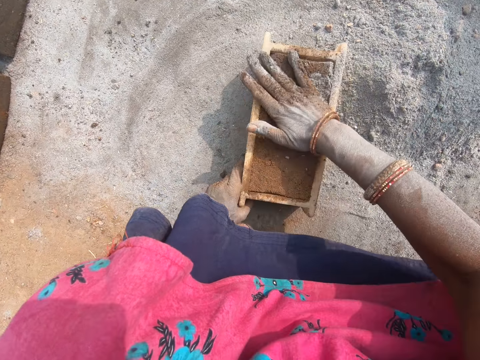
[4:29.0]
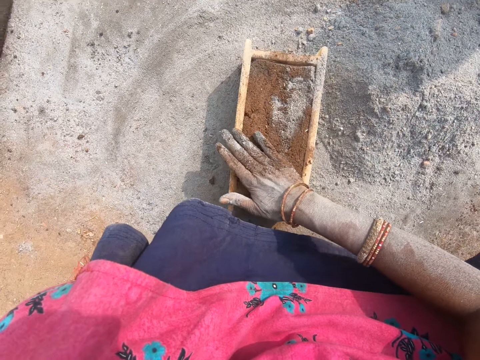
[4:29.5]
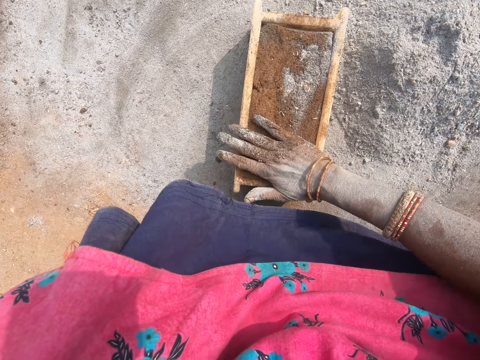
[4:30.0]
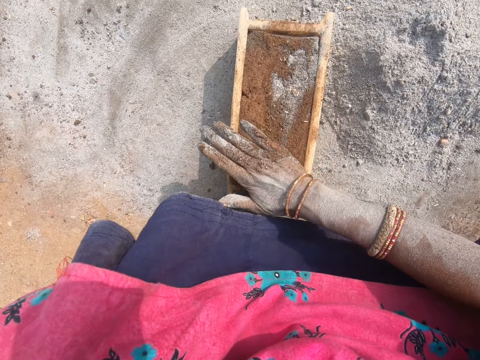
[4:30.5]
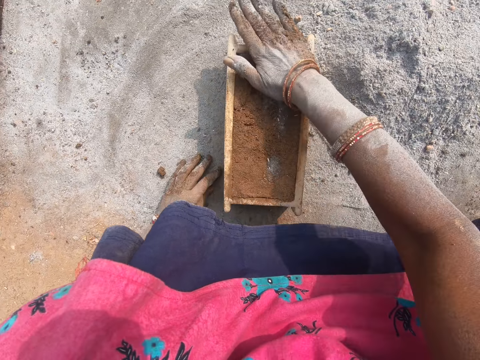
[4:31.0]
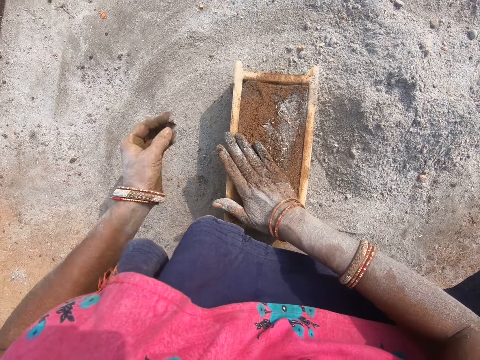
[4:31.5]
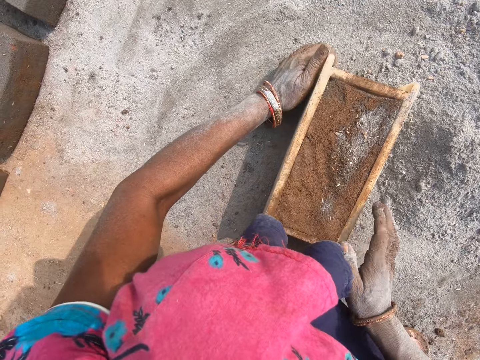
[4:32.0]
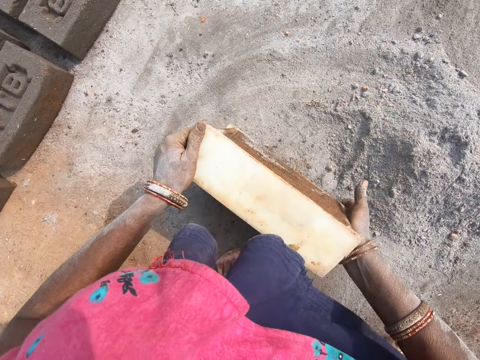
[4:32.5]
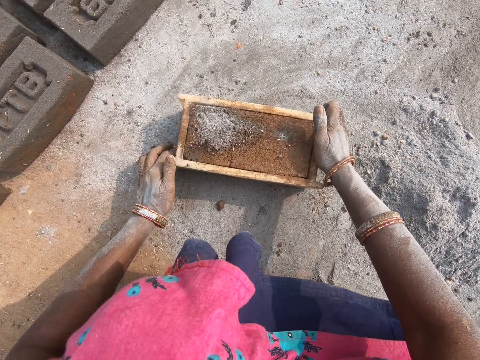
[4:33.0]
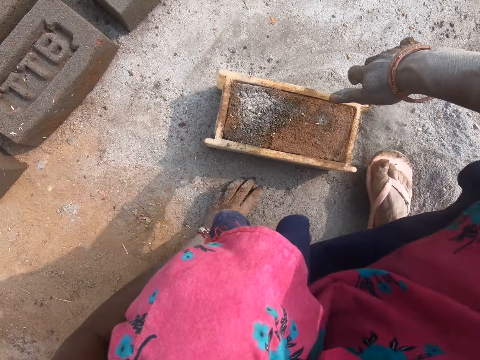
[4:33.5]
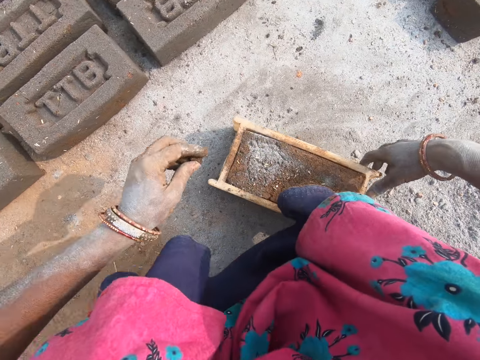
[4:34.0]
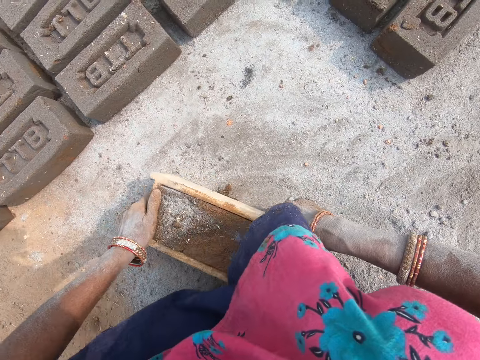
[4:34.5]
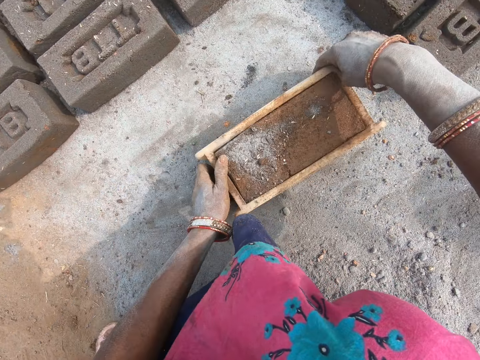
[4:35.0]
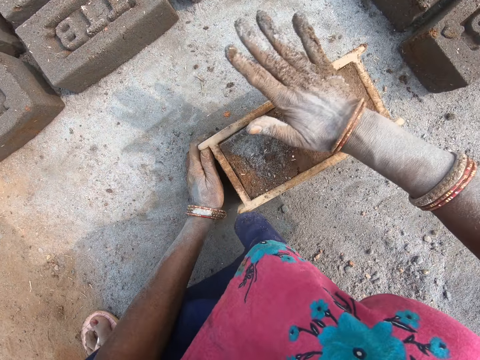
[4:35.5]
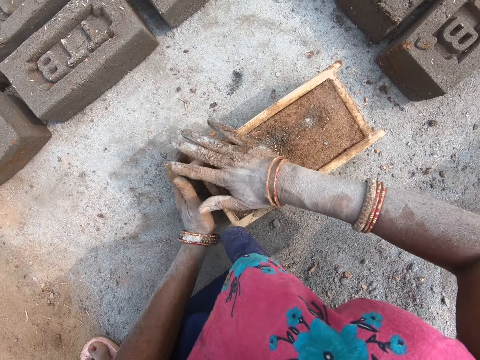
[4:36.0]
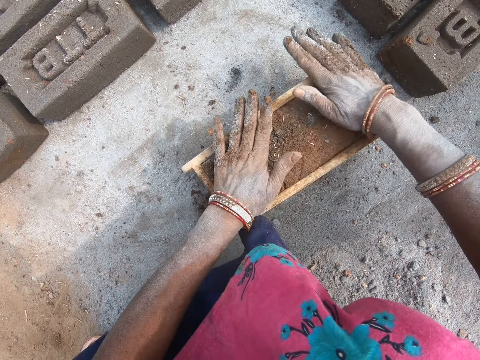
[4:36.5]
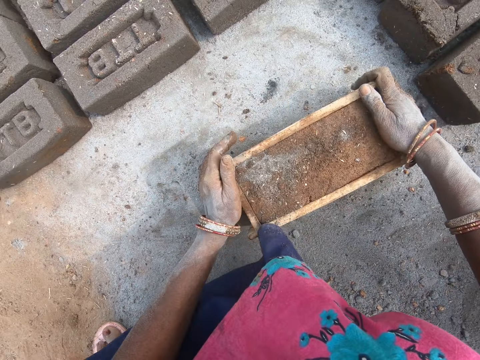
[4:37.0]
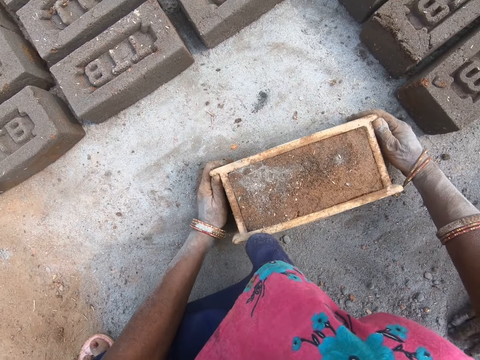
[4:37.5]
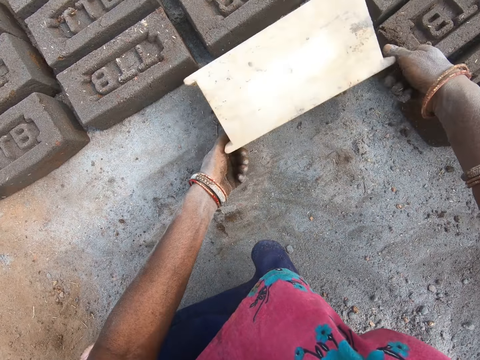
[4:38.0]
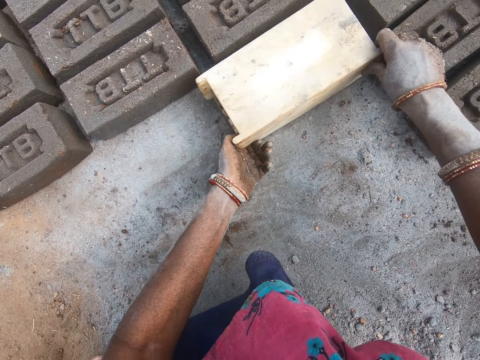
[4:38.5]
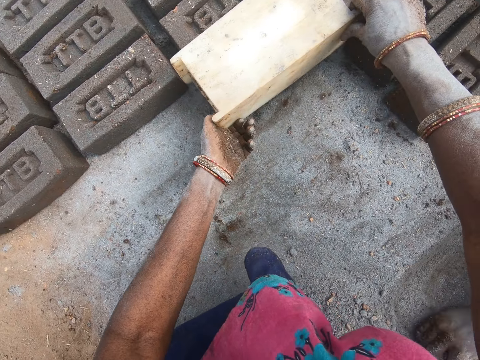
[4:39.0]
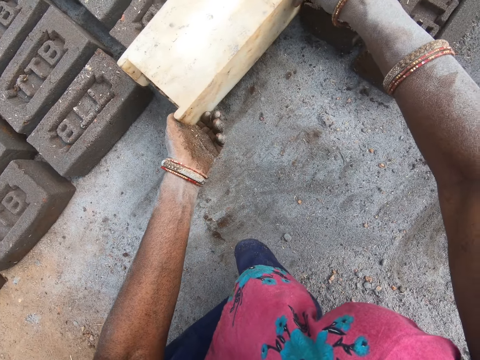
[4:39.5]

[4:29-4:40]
The camera wearer moves the brick mold on the ground. They move on the ground. They move the brick mold on the ground. They level the clay. They touch the brick. They turn the brick mold. They remove the brick from the brick mold and pick up the brick mold.

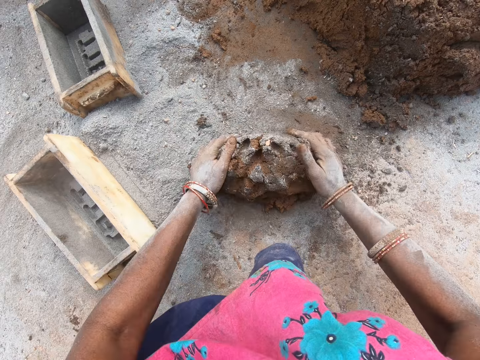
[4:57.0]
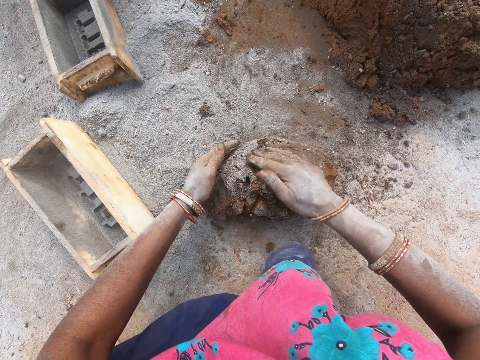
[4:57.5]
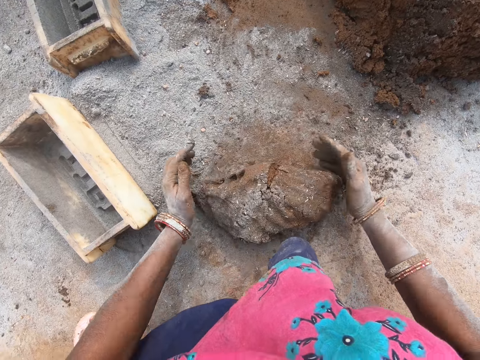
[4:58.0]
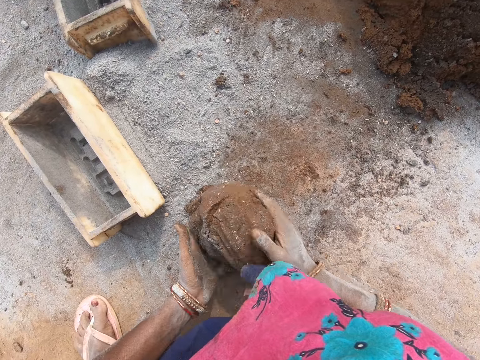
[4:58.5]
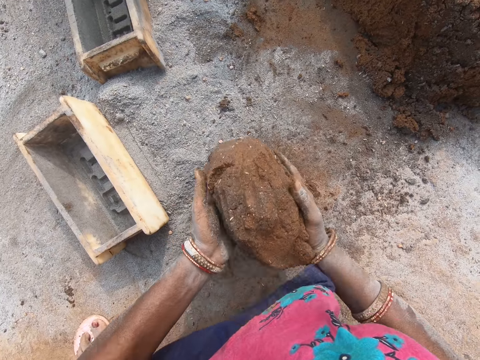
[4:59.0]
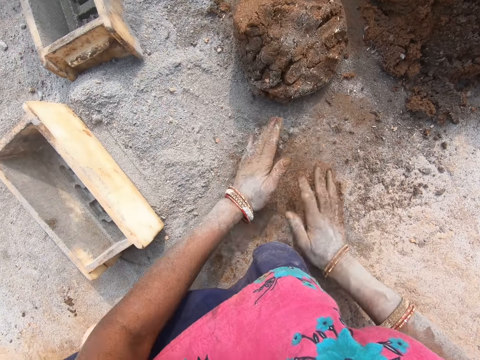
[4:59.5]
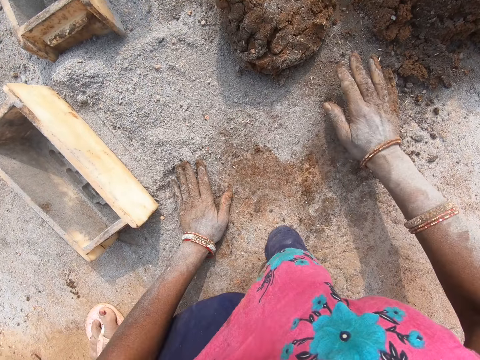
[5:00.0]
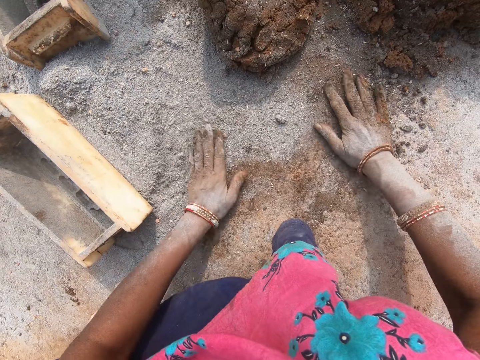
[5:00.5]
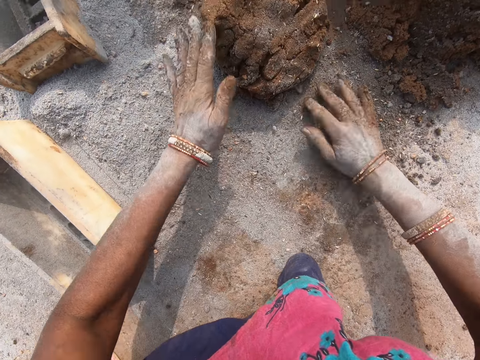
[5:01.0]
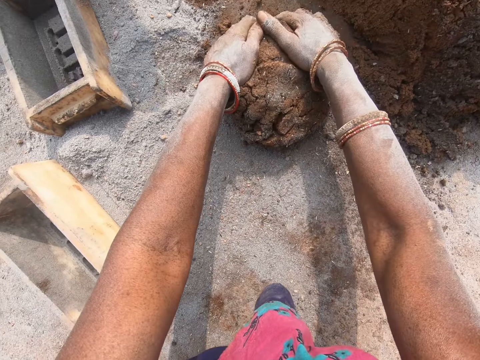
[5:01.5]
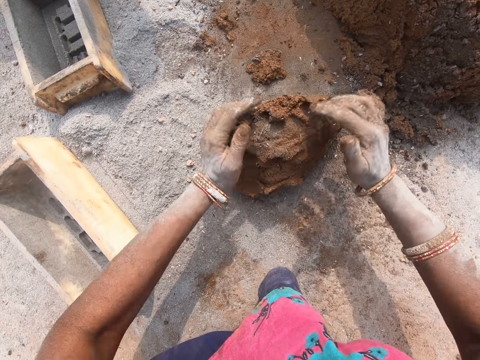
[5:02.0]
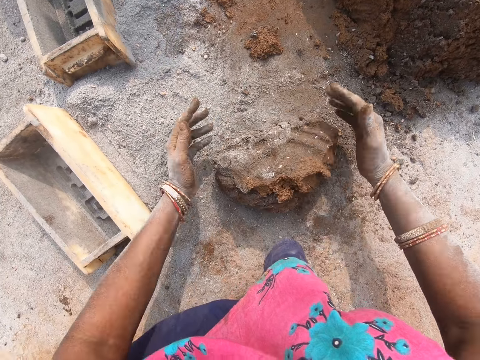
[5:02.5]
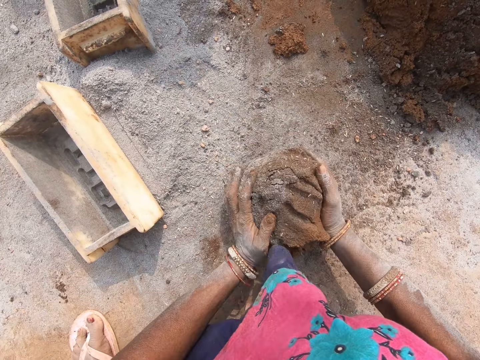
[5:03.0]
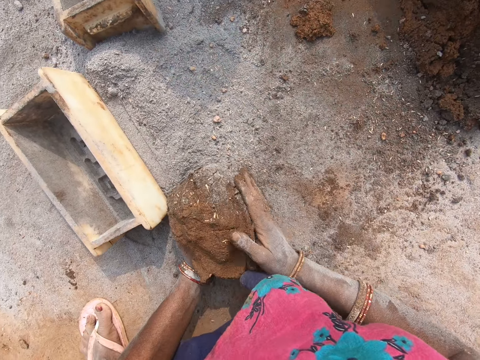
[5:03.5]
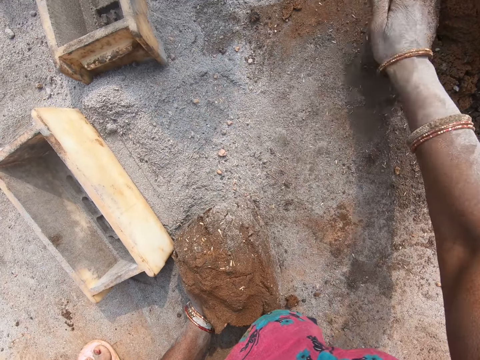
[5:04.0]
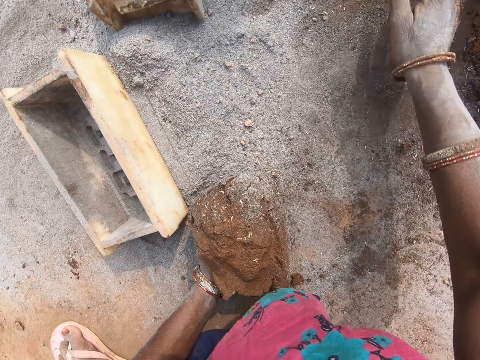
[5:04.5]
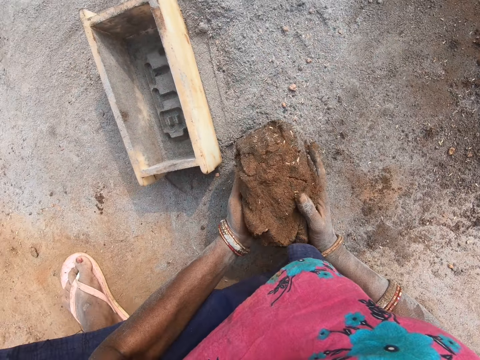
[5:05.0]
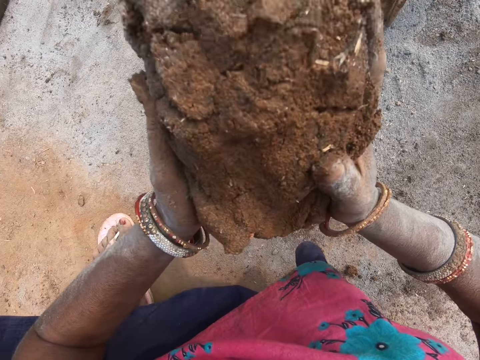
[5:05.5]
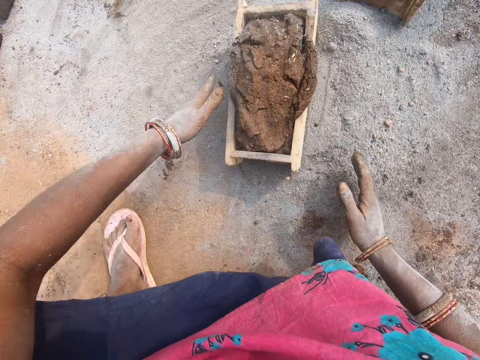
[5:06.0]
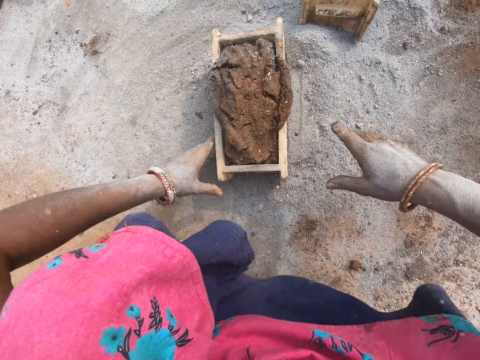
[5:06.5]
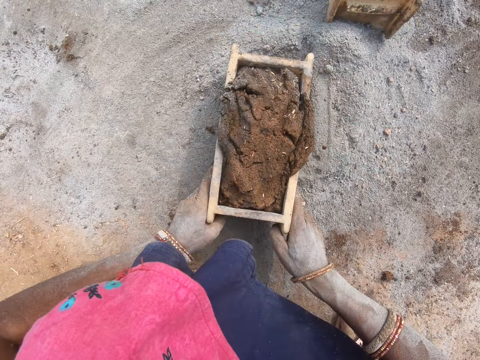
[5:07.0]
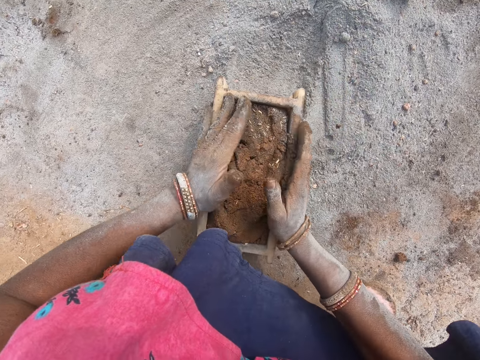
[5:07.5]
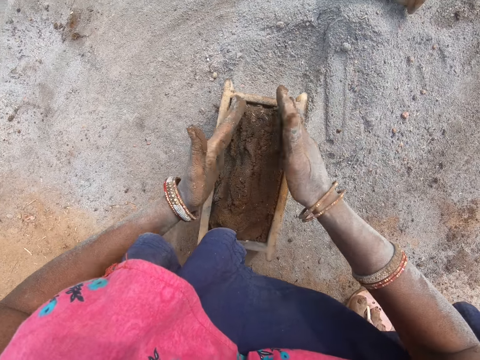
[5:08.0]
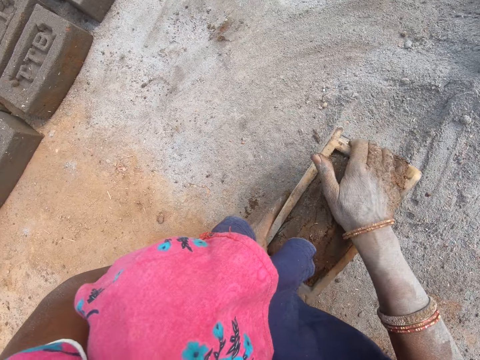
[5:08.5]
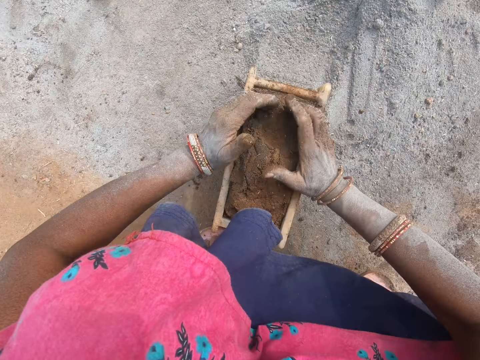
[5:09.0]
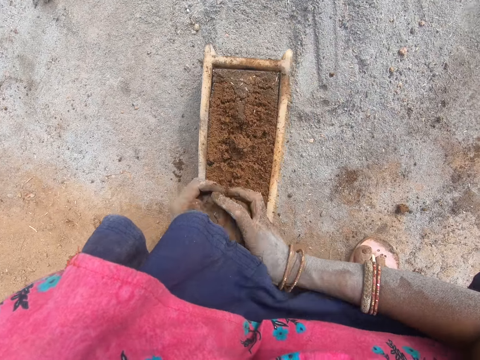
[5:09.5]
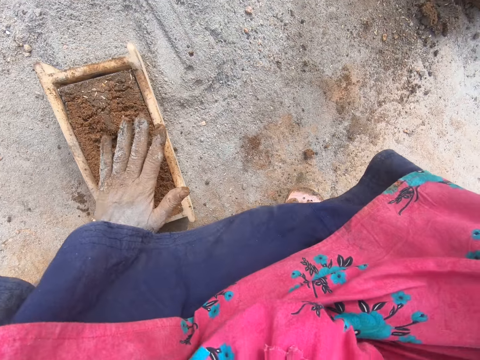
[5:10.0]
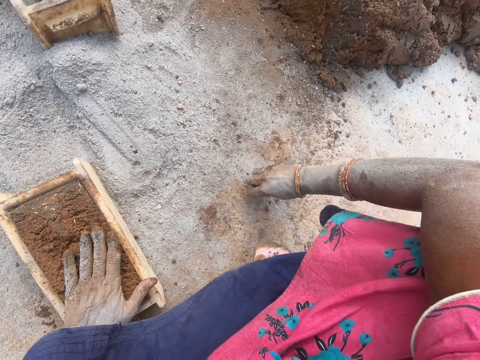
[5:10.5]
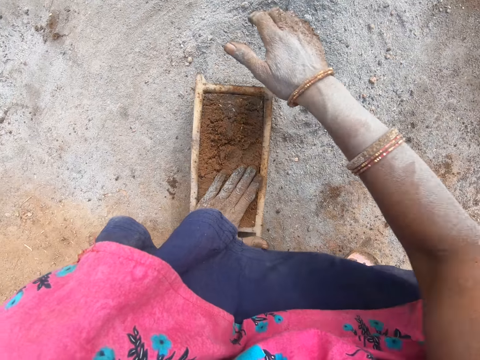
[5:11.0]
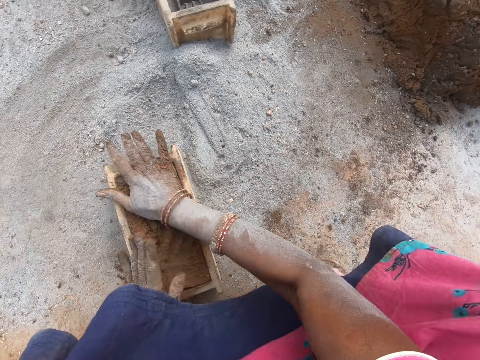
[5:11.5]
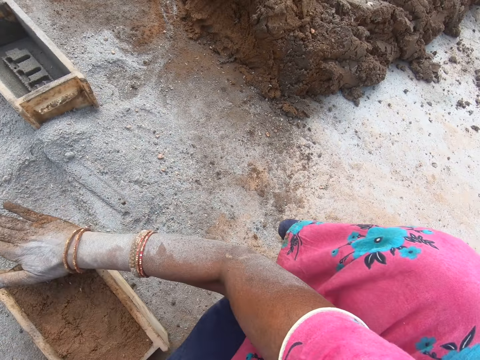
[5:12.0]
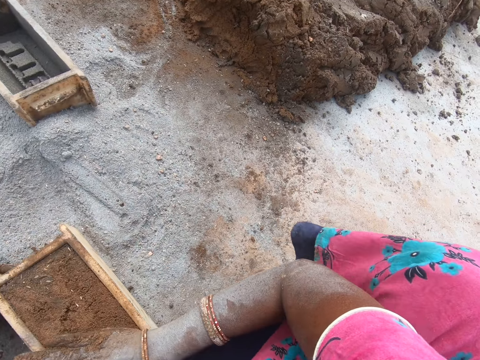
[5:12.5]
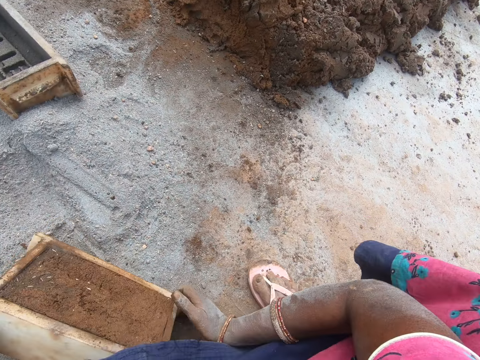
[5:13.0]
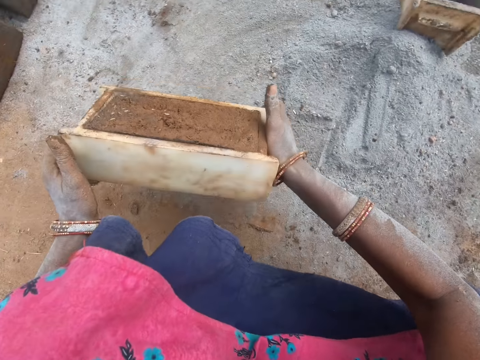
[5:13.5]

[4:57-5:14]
The camera wearer picks up the clay and puts the clay on the ground. She rubs her hand on the ground. She rolls the clay on the ground. She molds the soil. She holds the clay with the left hand. She rubs the right hand on the ground. She picks up the clay. She puts the clay in the brick mold. She moves the brick mold on the ground. She presses the soil with both hands. She holds the brick mold with hands. She scoops the excess clay with hands. She removes extra soil on the brick mold. She throws the excess clay on the ground. She shakes the brick mold. She presses the soil with the right hand. She picks up the brick mold.
